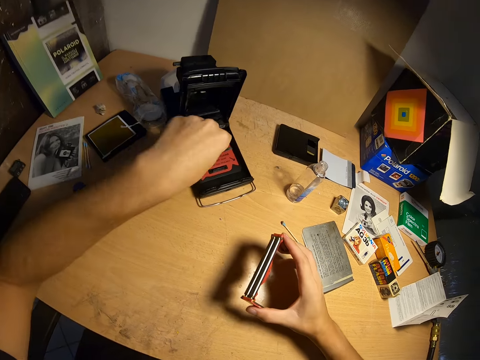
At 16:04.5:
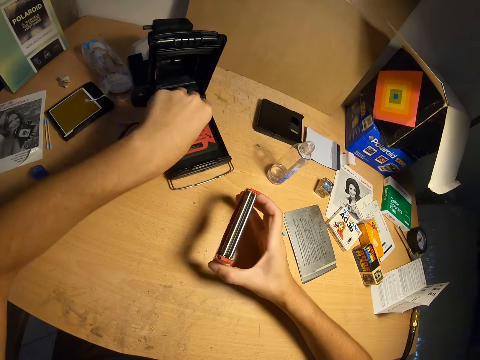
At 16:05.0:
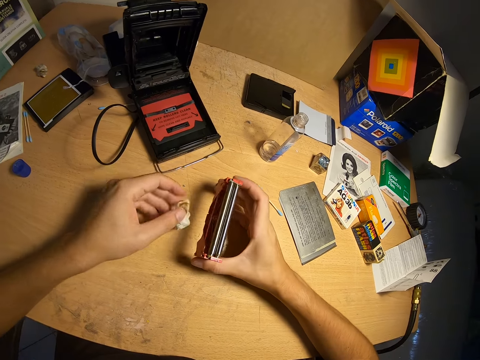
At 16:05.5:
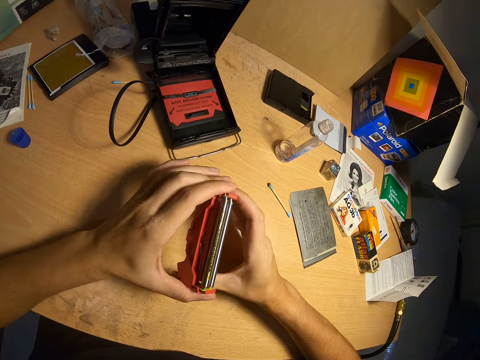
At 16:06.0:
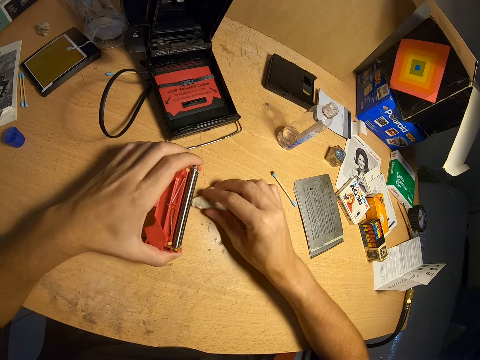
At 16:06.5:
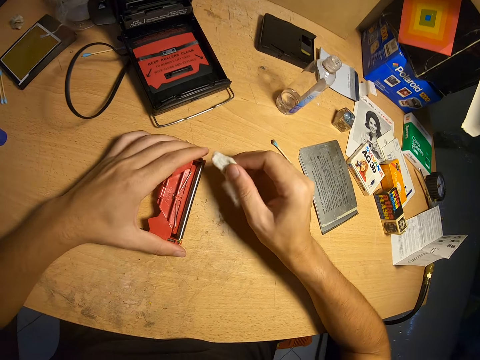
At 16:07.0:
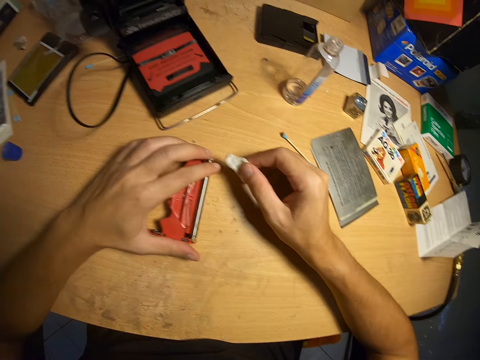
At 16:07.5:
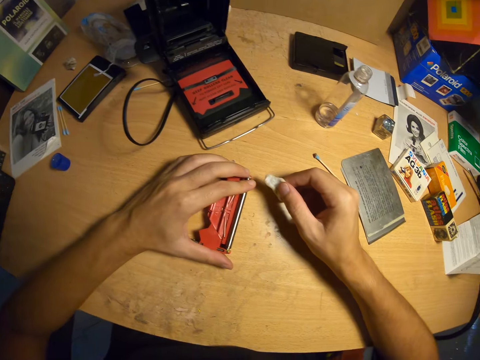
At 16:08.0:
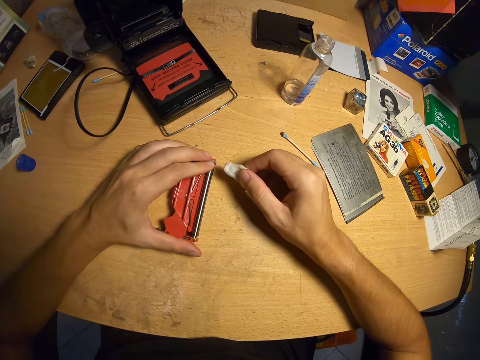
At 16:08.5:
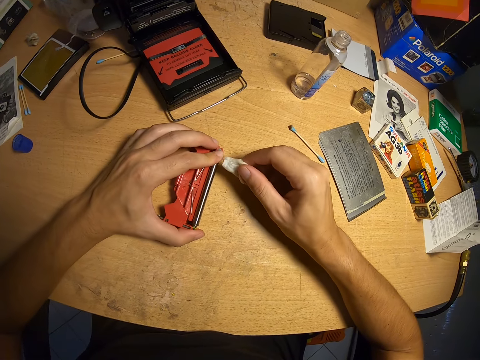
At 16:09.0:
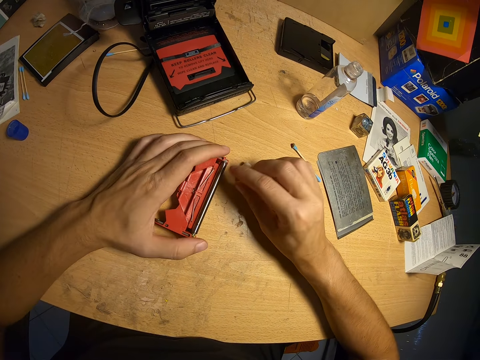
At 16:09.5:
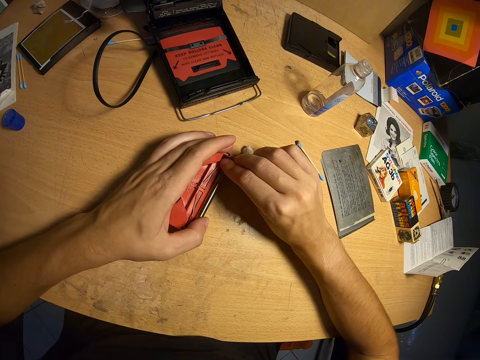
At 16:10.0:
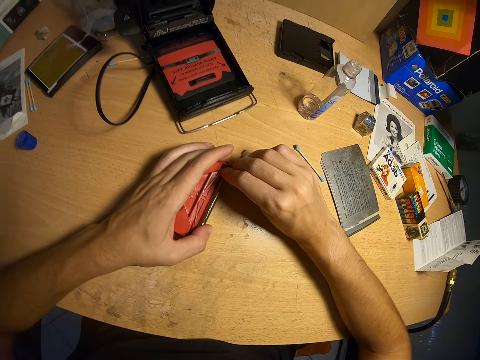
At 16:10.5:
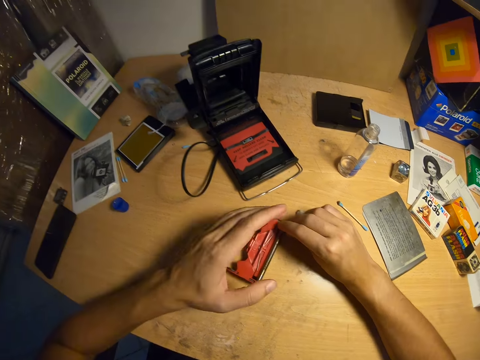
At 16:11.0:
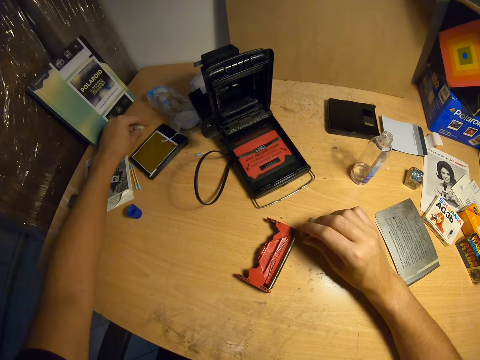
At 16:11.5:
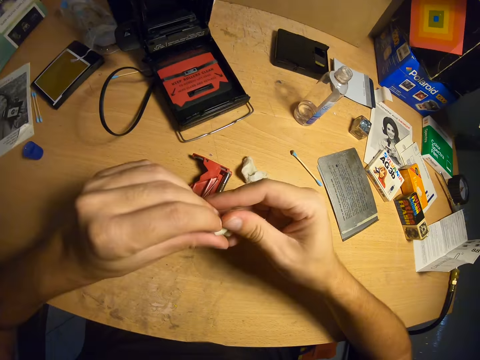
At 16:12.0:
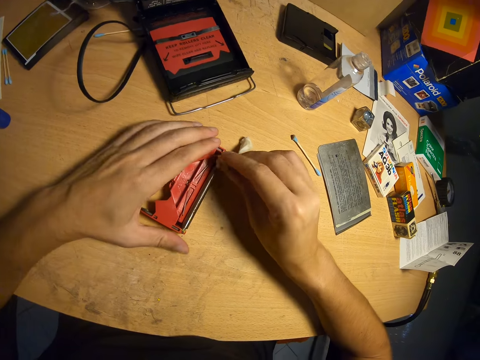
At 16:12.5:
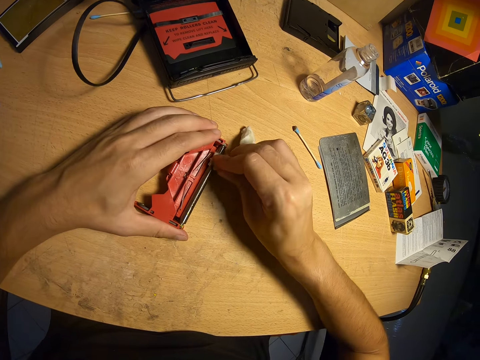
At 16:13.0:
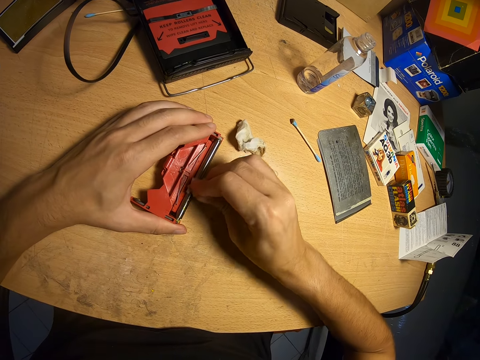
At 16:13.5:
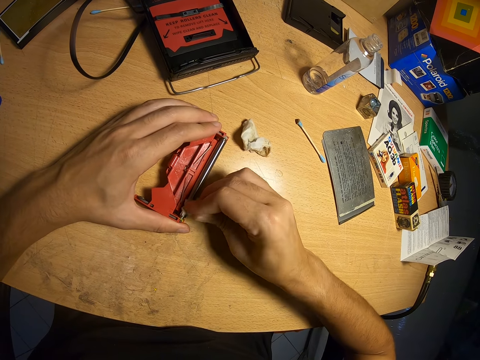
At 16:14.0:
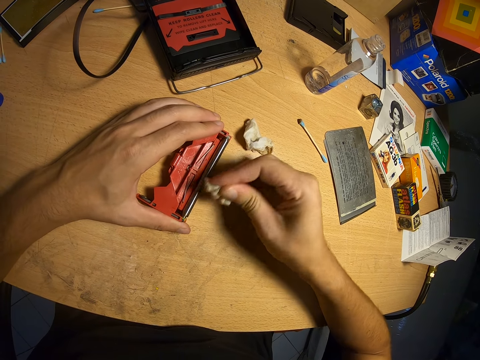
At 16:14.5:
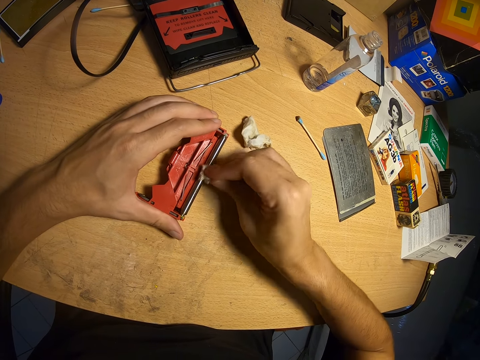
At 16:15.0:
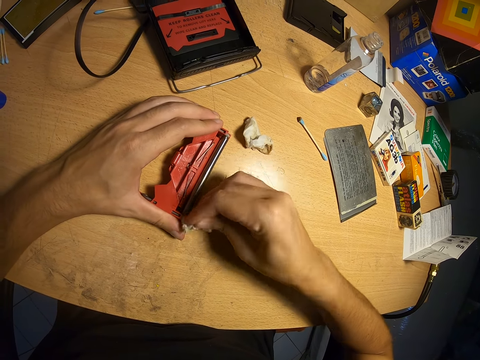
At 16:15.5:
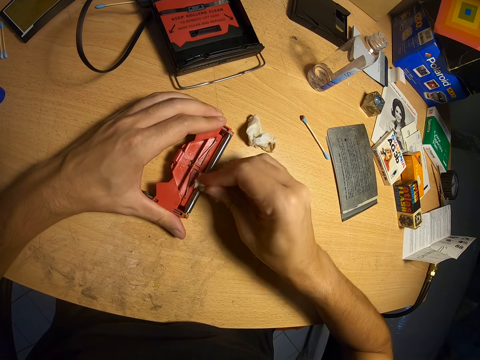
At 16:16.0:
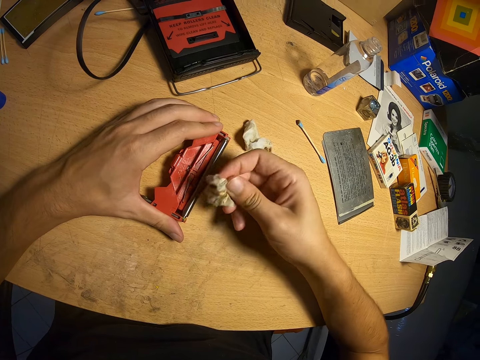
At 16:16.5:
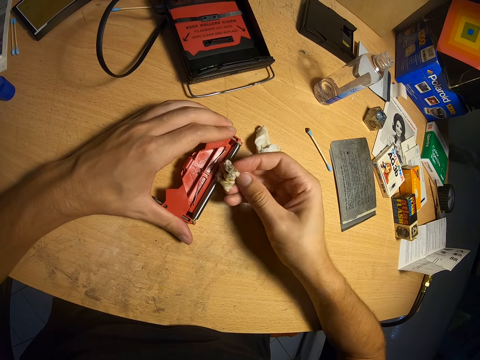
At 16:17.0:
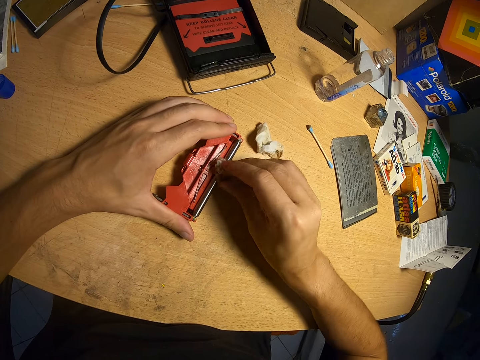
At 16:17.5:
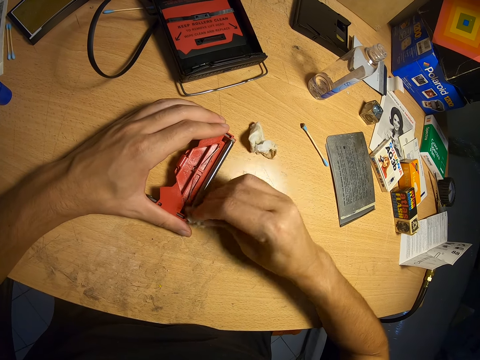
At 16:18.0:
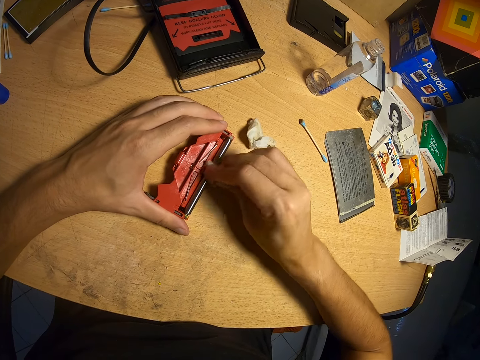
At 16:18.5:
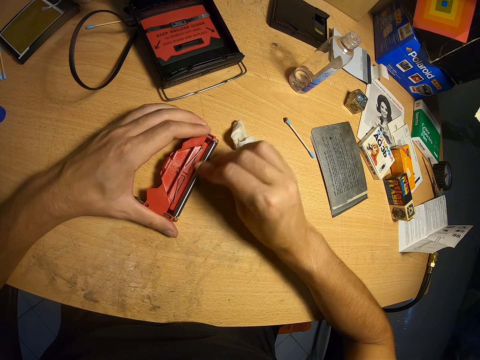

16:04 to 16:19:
The camera wearer picks the piece of the cloth. They pick something from the camera, drop the piece of cloth on the table, and transfer part of the camera to the left hand. They pick the pad or piece of cloth from the table. They put part of the camera on the table. They put the piece of cloth on the table. They examine part of the camera. They adjust a wire on the plastic. They pick the piece of cloth from the table. They clean part of the camera with the piece of cloth.

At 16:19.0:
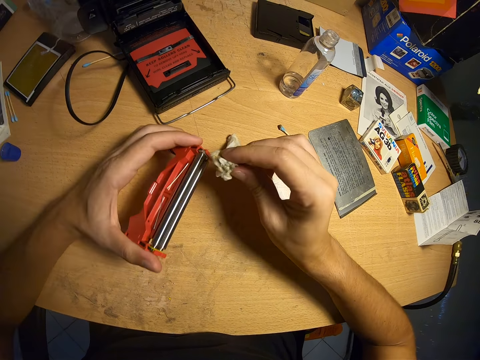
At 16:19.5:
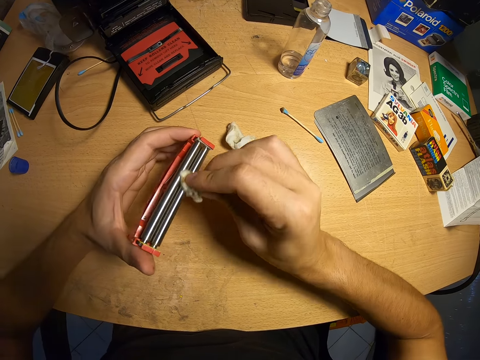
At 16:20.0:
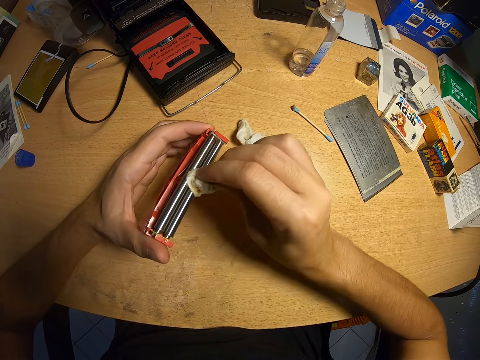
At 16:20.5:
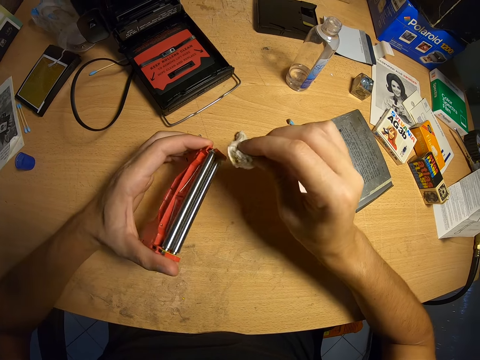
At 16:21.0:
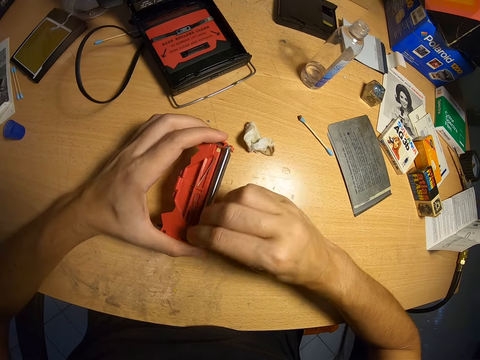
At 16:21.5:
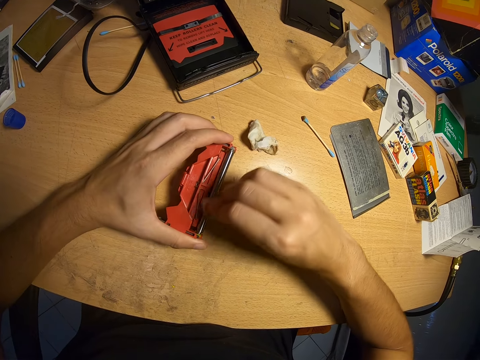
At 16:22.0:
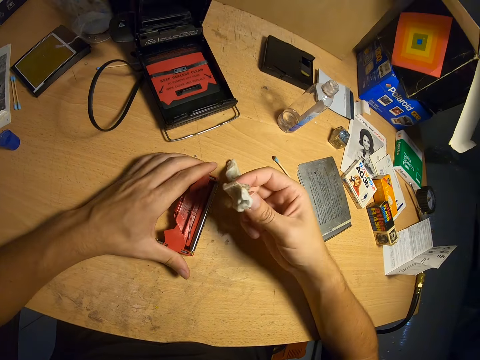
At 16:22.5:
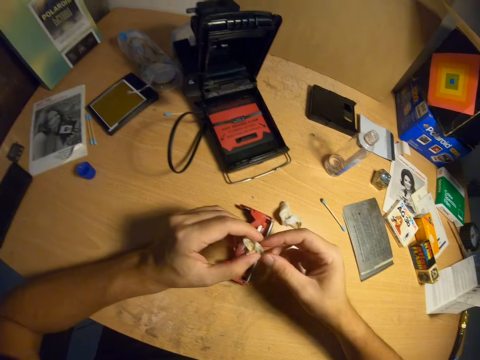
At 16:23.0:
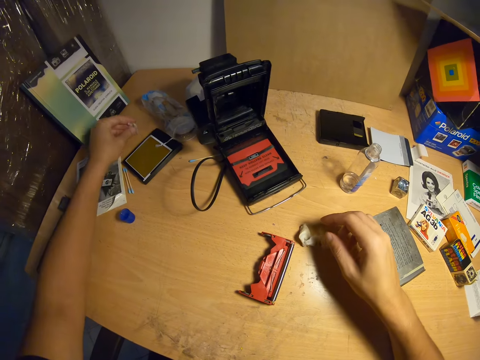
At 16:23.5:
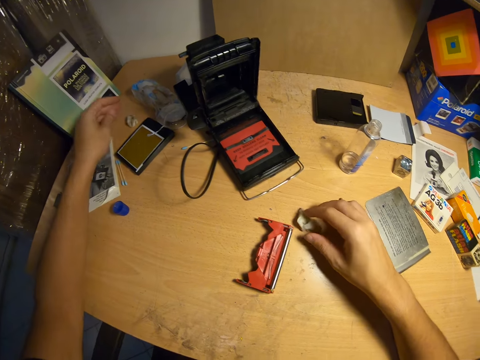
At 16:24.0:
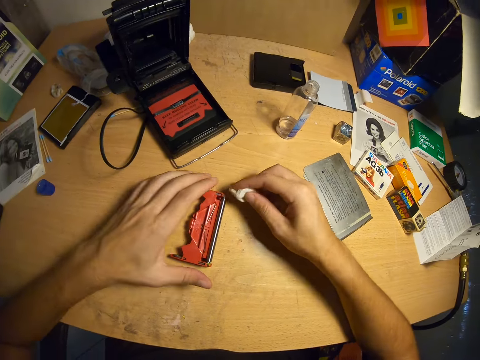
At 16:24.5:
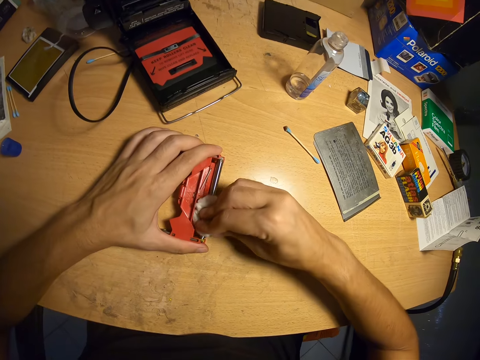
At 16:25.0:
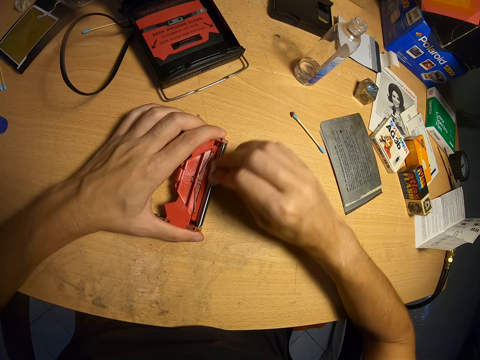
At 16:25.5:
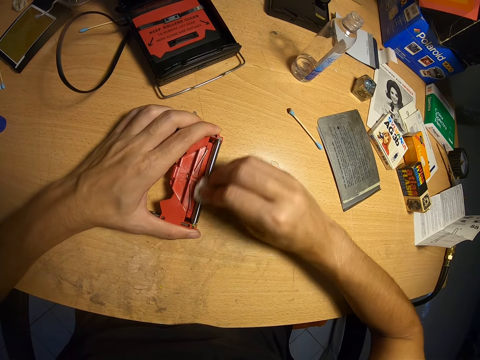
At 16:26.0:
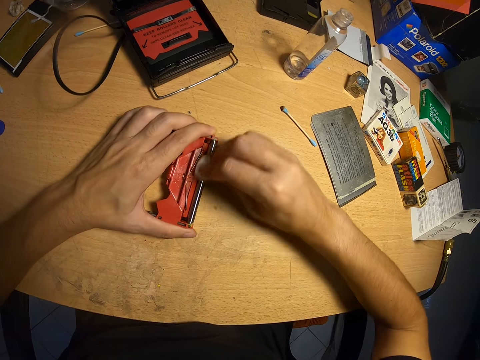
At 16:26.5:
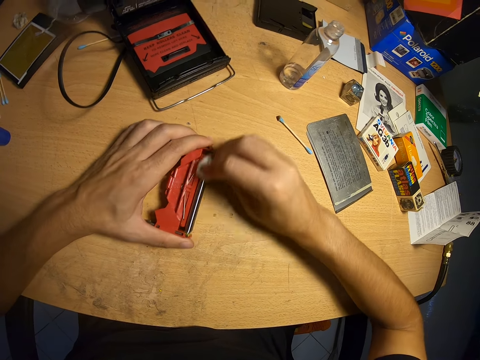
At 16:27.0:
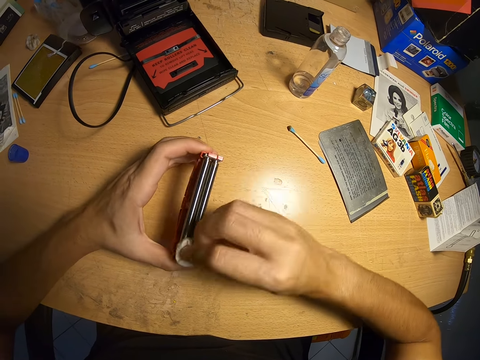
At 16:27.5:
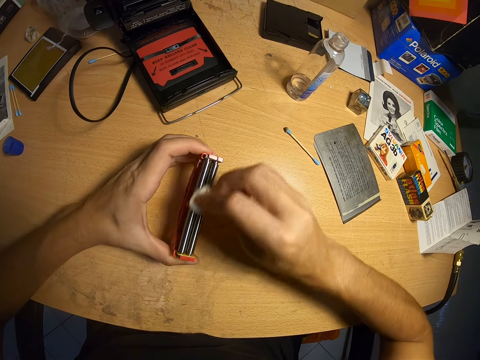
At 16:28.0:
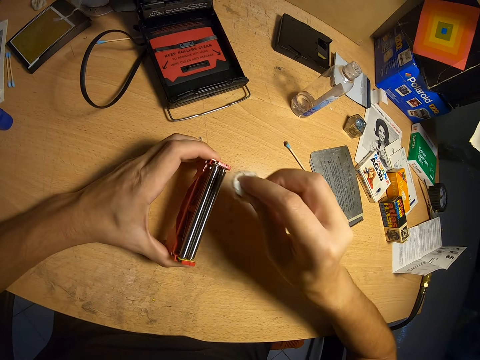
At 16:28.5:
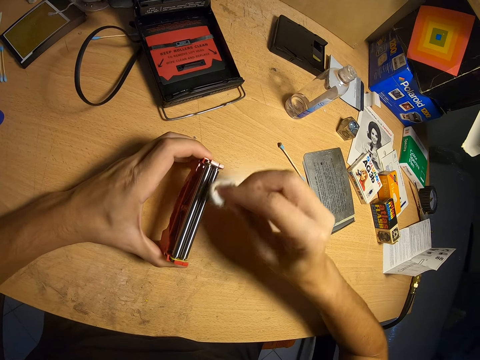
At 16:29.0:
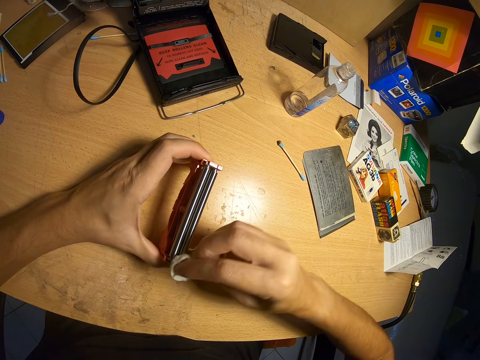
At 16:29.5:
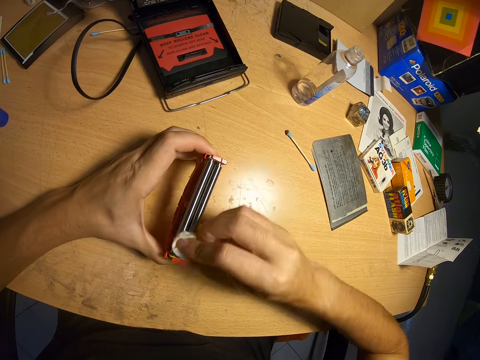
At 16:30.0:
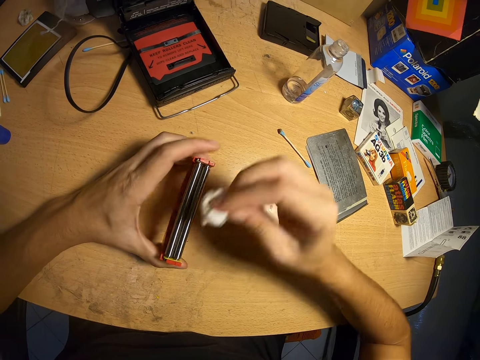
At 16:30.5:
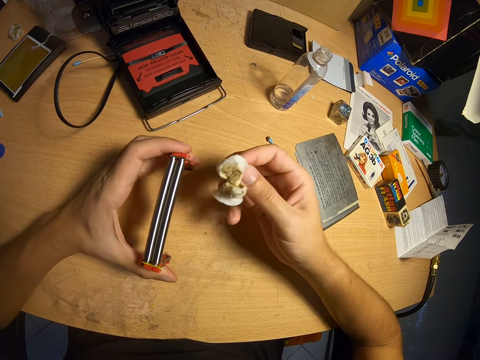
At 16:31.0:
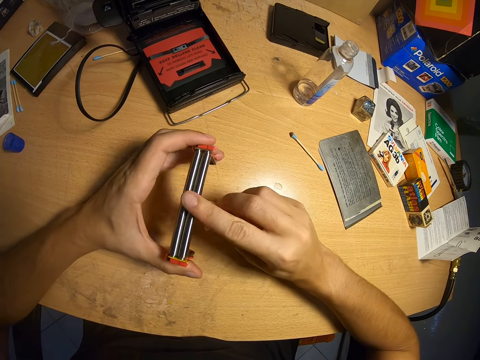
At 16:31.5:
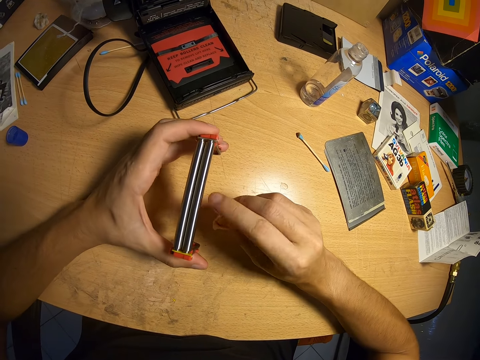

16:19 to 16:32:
The camera wearer puts the piece of cloth on the table. They pick another piece of cloth from the table. They hold the part of the camera. They clean part of the camera with the piece of cloth.
